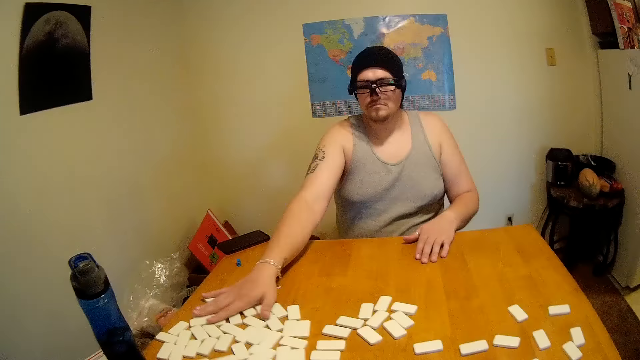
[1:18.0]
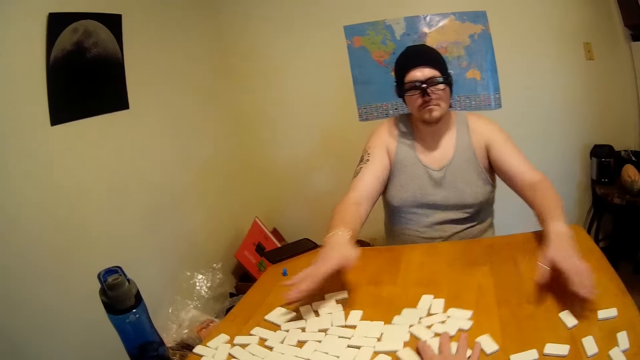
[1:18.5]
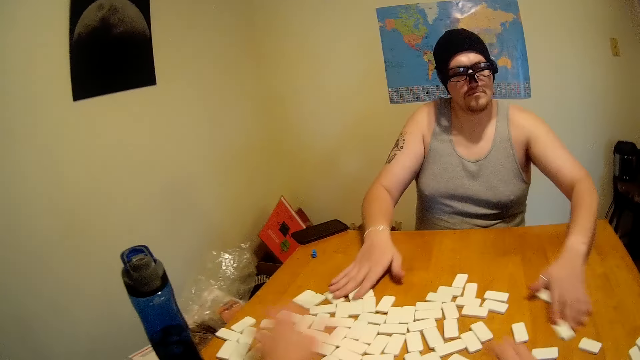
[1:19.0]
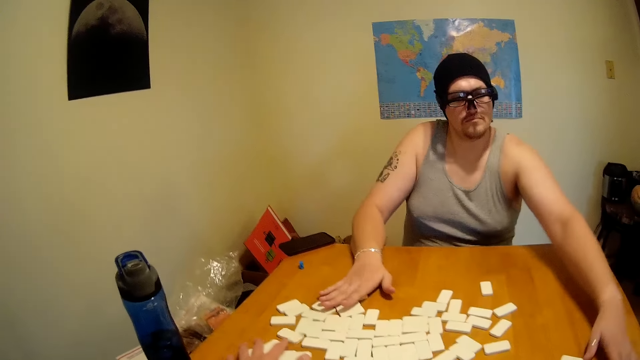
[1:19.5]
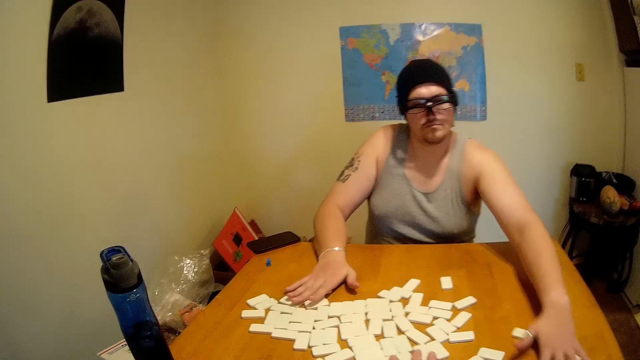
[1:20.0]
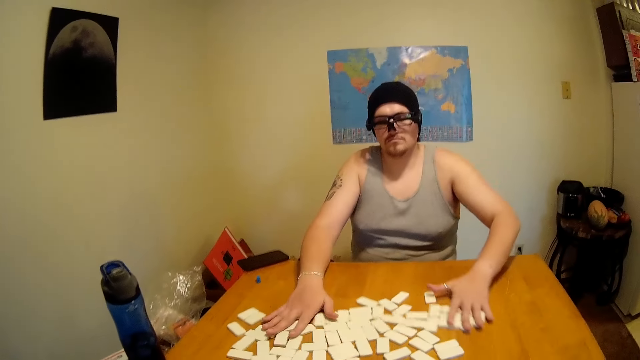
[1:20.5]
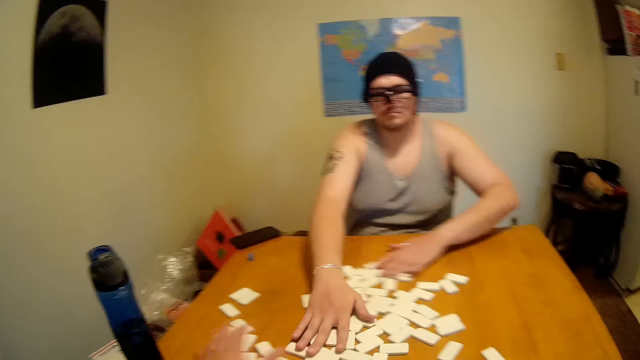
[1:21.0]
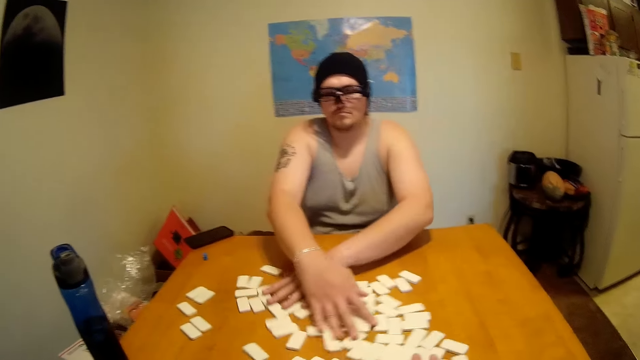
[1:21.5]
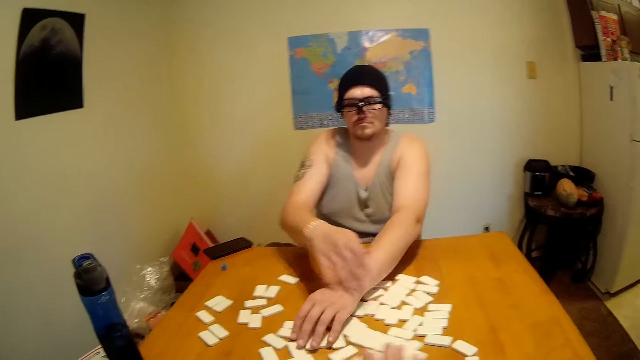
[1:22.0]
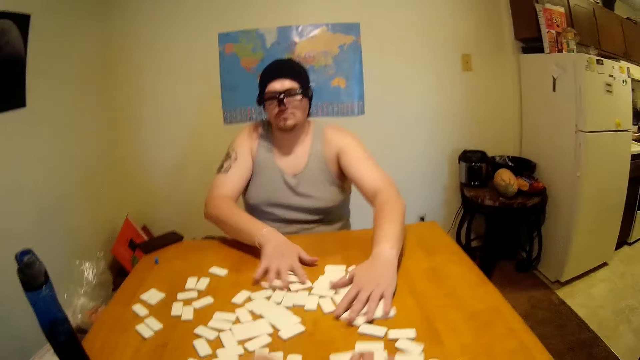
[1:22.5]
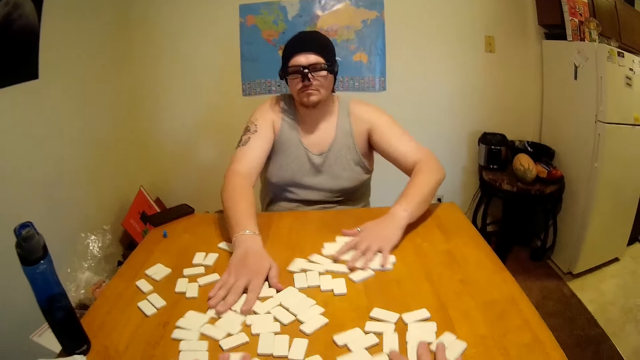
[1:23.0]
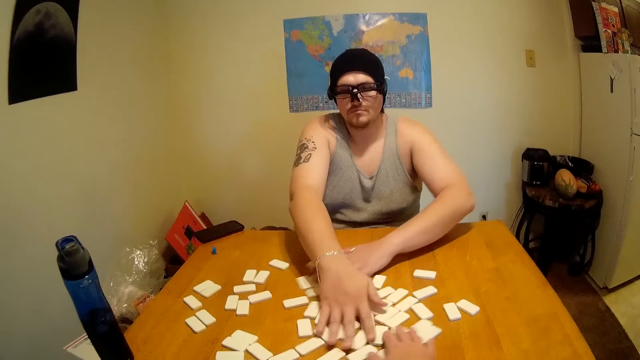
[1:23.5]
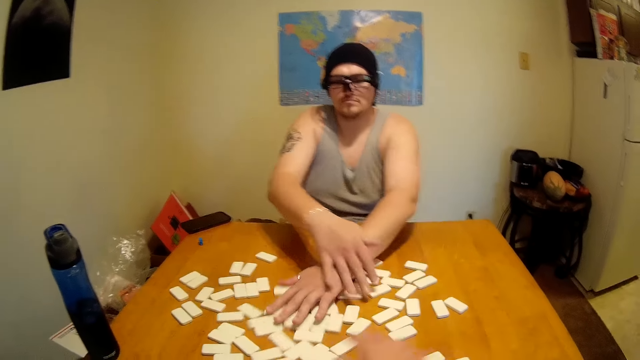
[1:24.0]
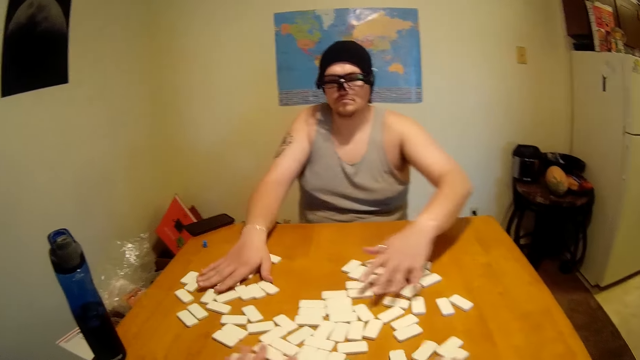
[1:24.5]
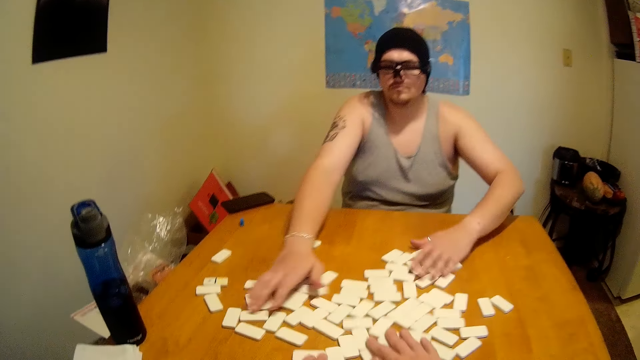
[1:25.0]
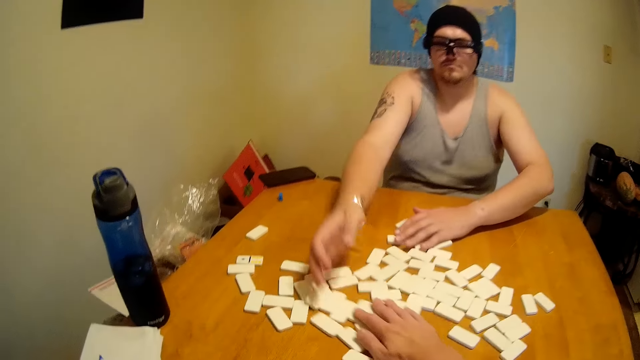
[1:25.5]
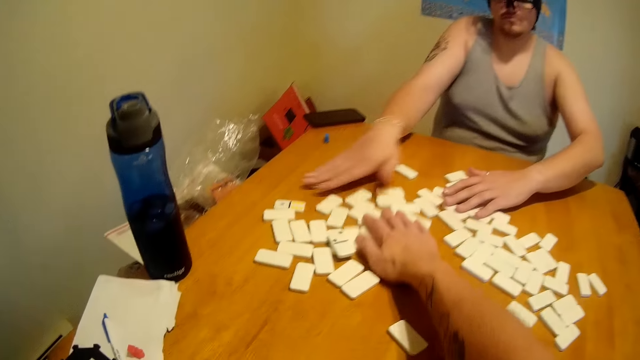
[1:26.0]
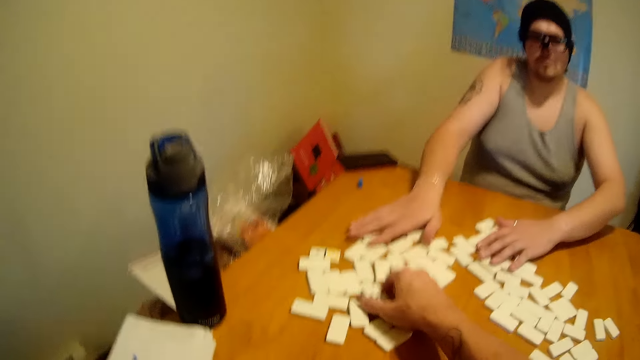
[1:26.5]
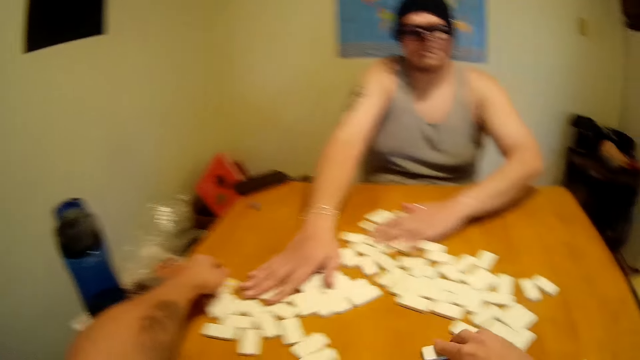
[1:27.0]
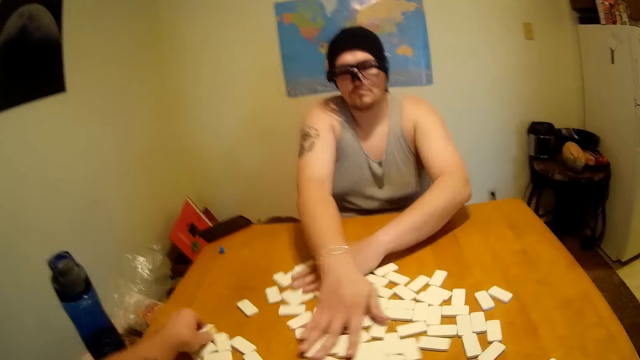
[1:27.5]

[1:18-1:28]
The camera wearer mixes dice on a table. A man moves dominoes. The camera wearer moves the dominoes. The man mixes the dice on the table. The man moves the dominoes. The camera wearer moves the dominoes.

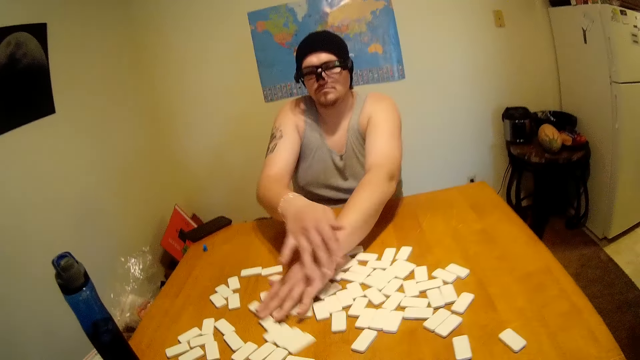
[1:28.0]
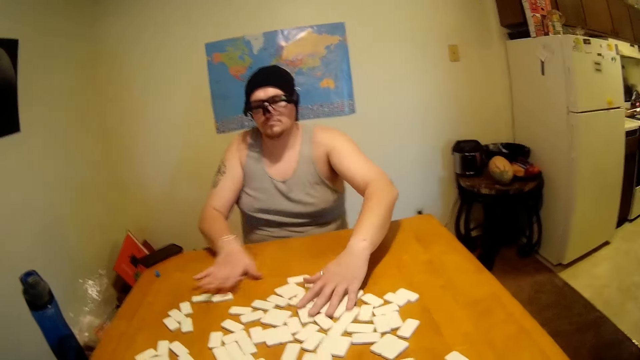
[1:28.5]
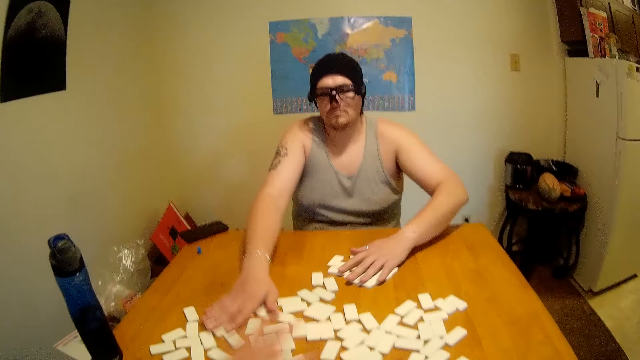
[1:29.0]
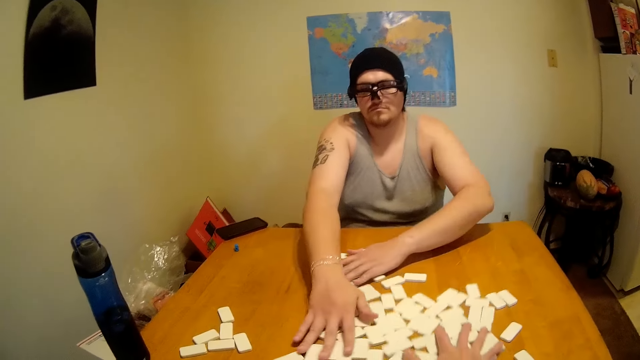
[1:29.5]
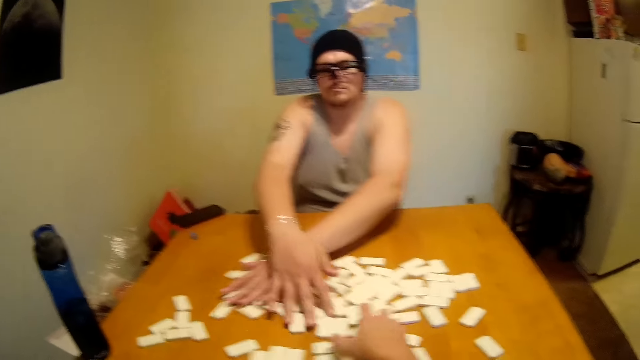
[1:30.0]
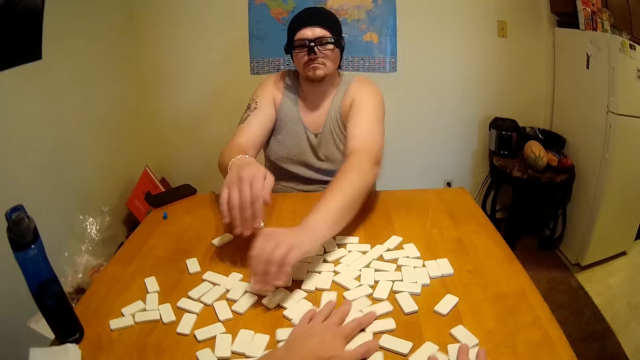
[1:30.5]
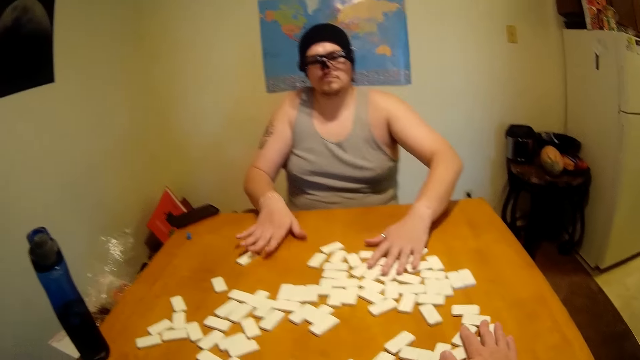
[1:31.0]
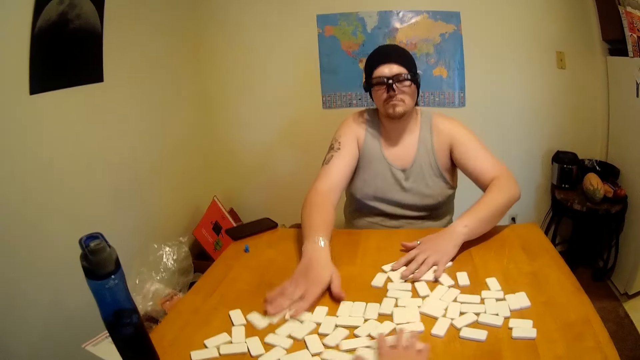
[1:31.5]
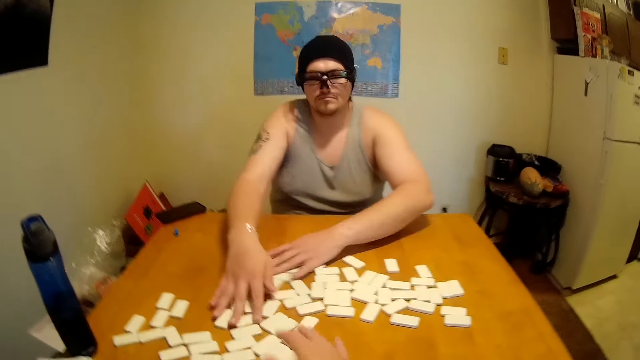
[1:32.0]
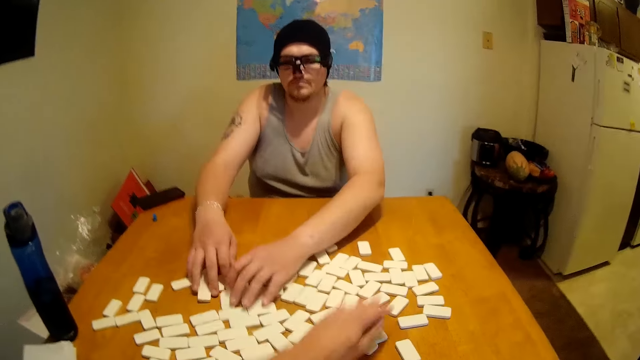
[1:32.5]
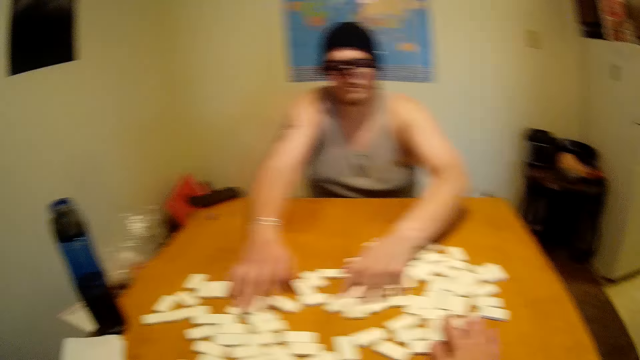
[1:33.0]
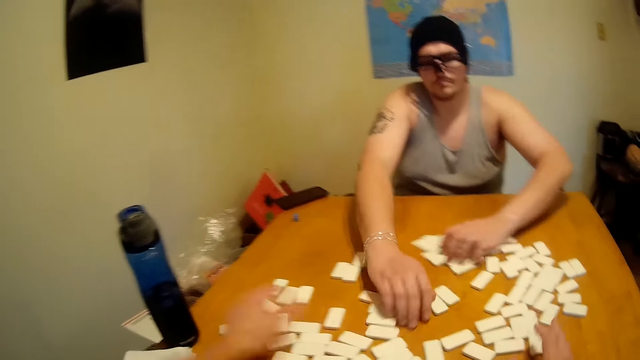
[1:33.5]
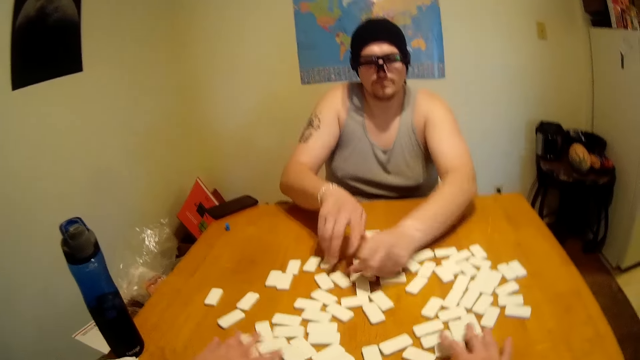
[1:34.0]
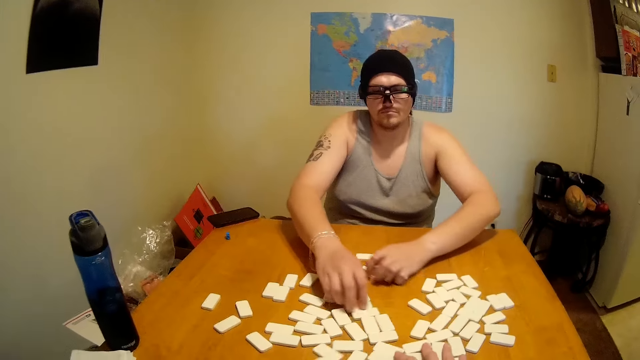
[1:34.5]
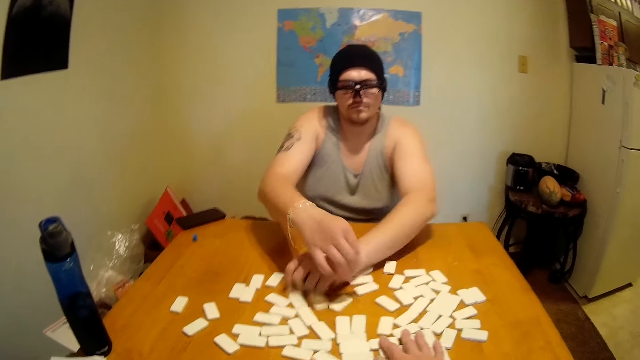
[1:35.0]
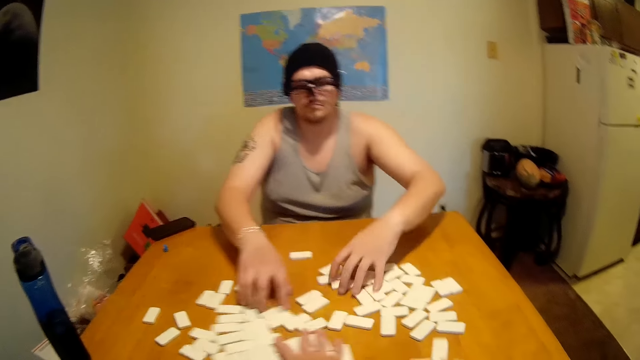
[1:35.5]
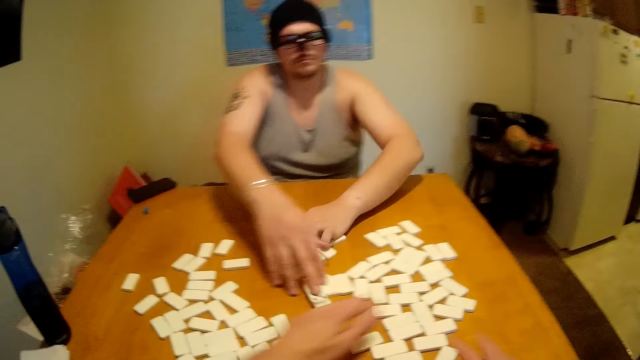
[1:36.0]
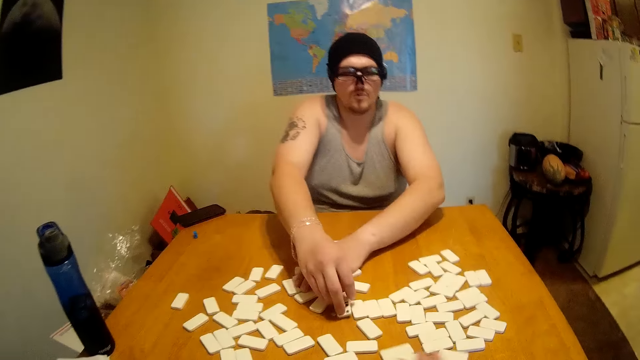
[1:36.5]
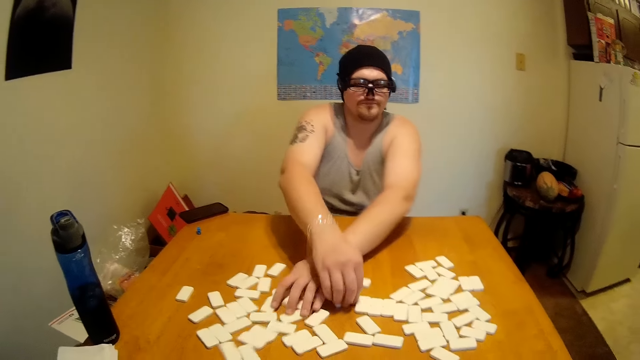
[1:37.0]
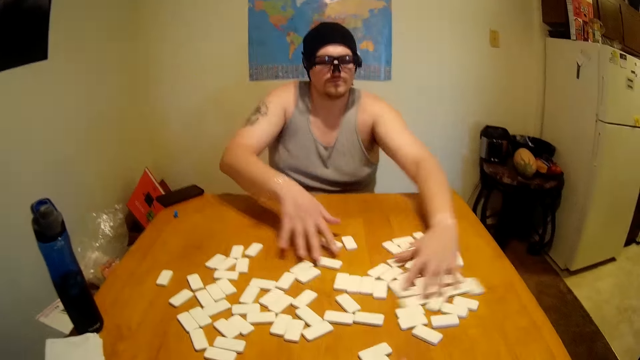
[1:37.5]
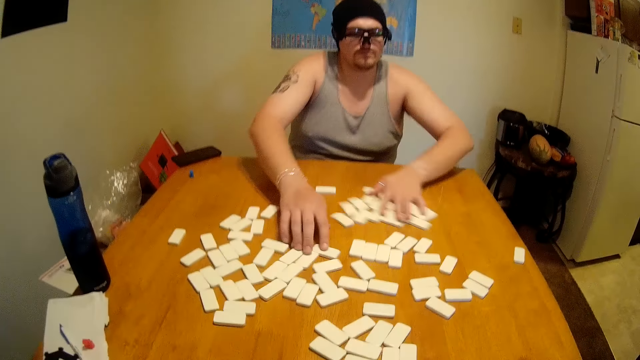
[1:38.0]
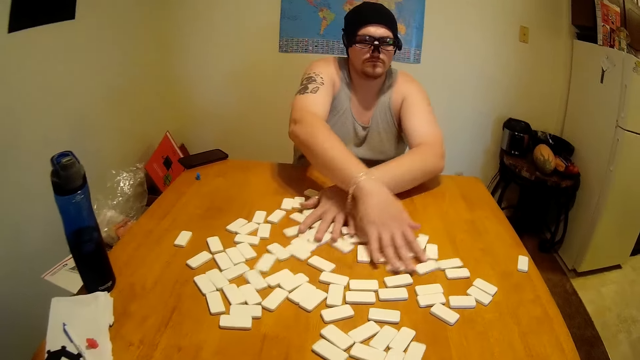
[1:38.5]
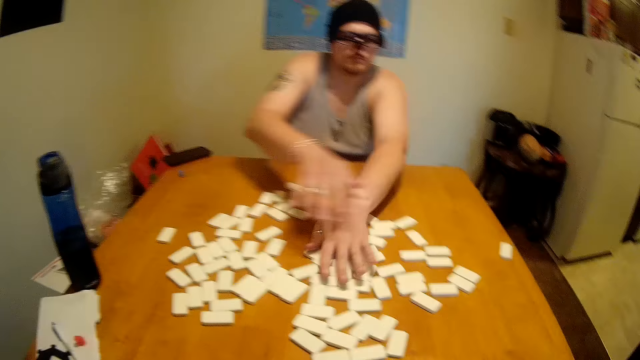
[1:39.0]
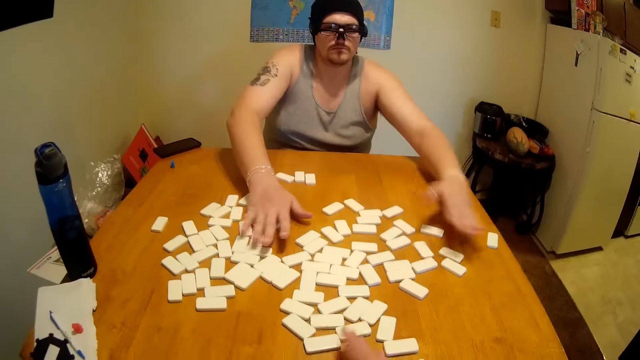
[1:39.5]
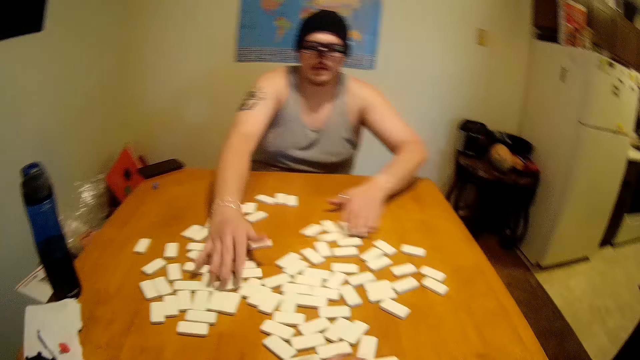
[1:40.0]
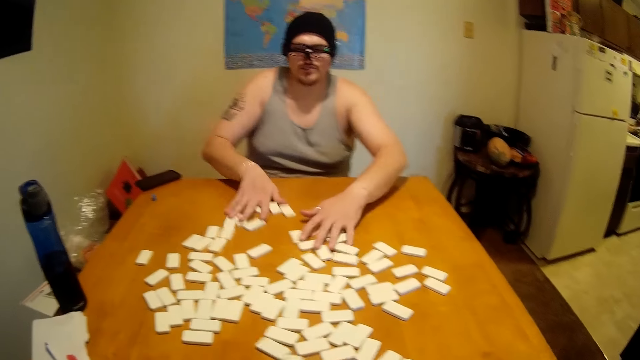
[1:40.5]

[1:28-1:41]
The camera wearer moves dominoes. A man moves the dominoes. The camera wearer shuffles the dominoes. The man shuffles the dominoes. The camera wearer shuffles the dominoes with the man repeatedly.
